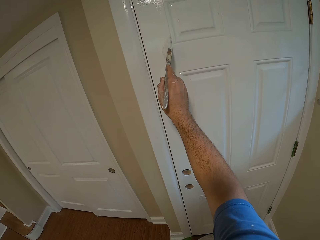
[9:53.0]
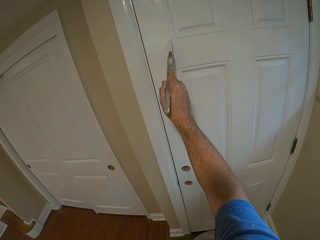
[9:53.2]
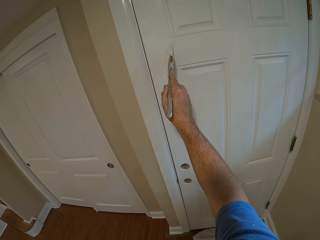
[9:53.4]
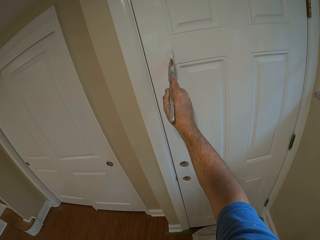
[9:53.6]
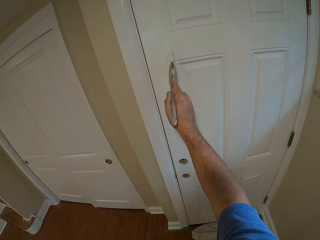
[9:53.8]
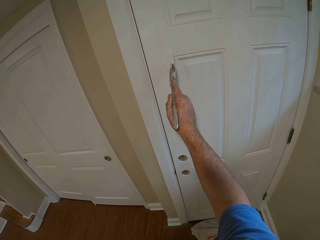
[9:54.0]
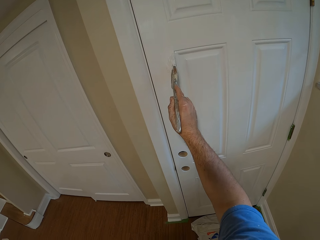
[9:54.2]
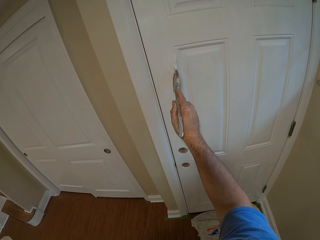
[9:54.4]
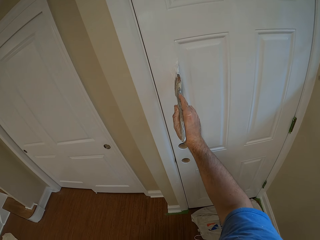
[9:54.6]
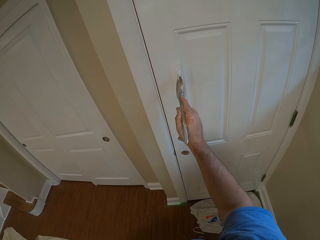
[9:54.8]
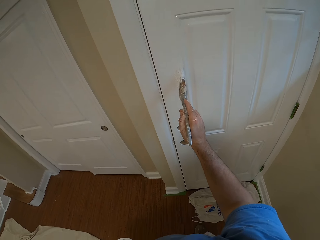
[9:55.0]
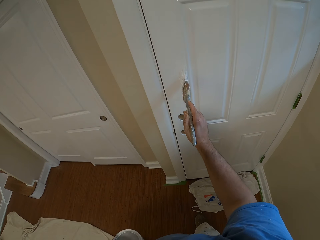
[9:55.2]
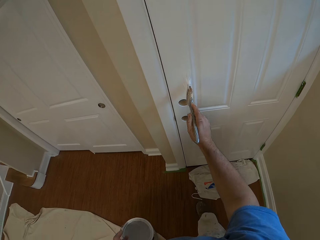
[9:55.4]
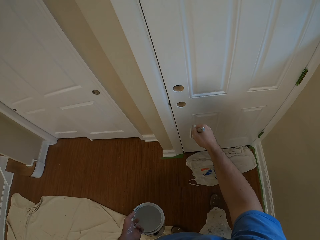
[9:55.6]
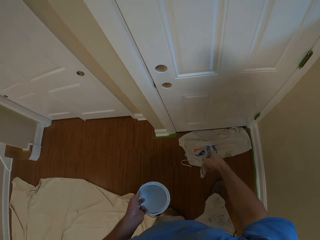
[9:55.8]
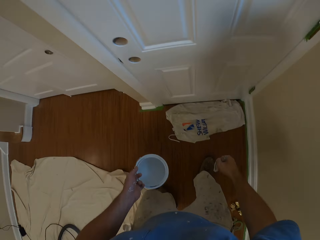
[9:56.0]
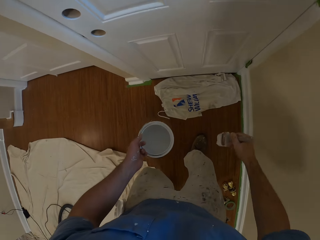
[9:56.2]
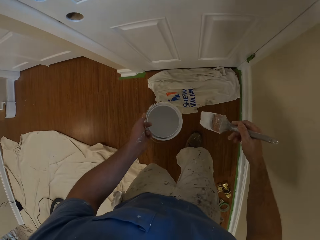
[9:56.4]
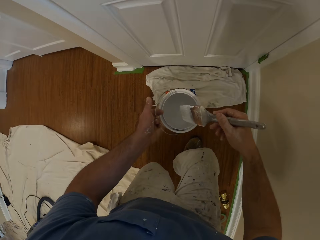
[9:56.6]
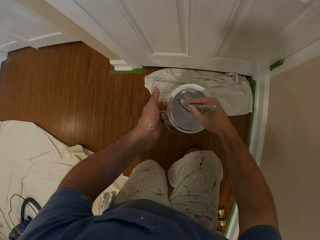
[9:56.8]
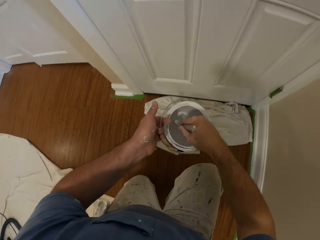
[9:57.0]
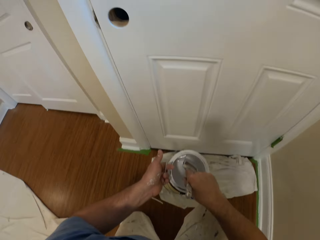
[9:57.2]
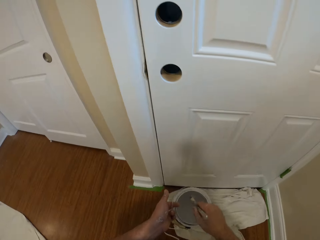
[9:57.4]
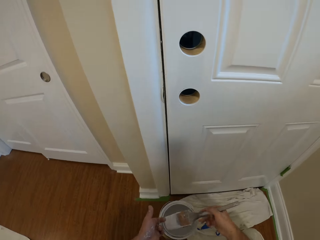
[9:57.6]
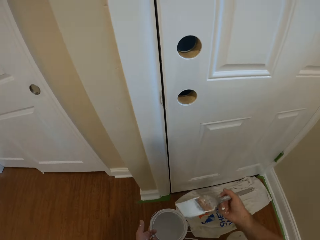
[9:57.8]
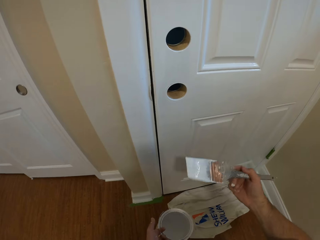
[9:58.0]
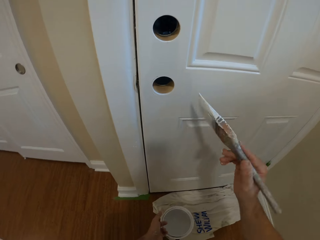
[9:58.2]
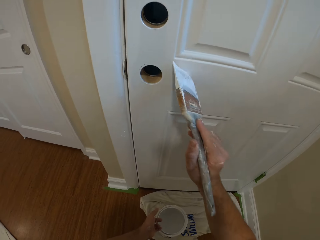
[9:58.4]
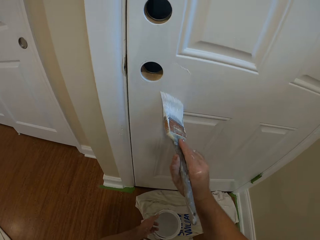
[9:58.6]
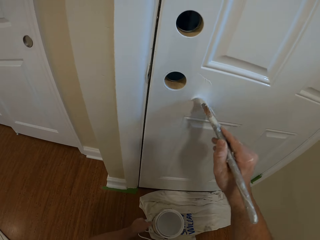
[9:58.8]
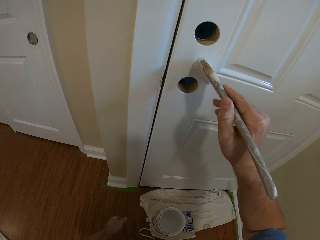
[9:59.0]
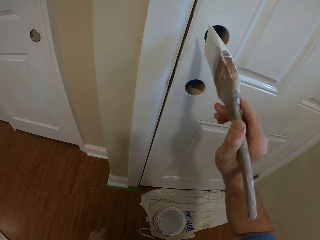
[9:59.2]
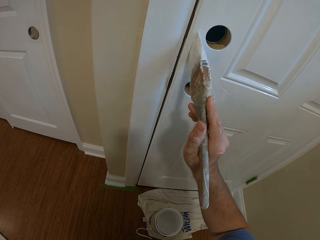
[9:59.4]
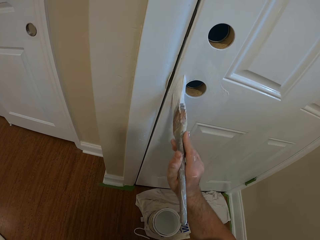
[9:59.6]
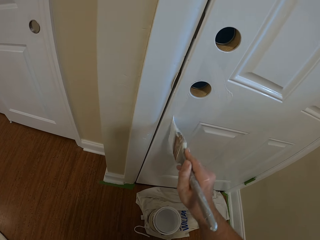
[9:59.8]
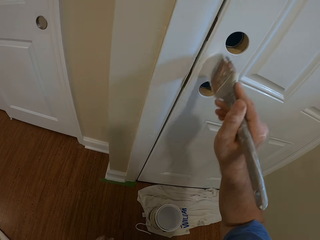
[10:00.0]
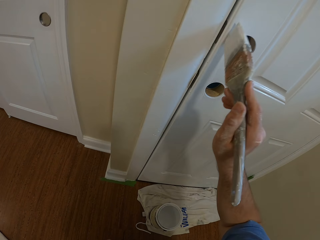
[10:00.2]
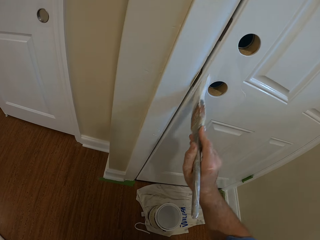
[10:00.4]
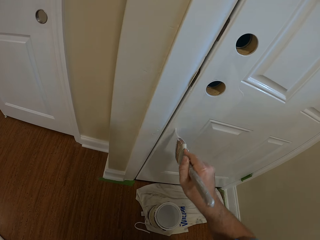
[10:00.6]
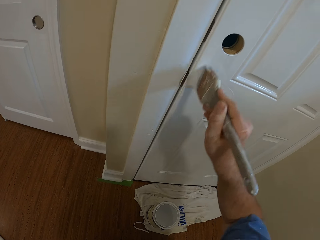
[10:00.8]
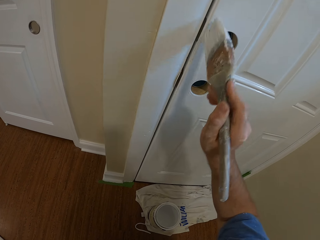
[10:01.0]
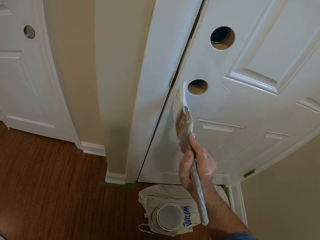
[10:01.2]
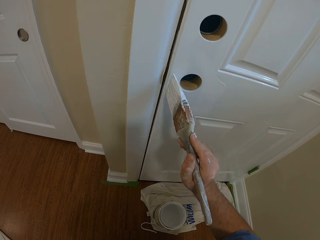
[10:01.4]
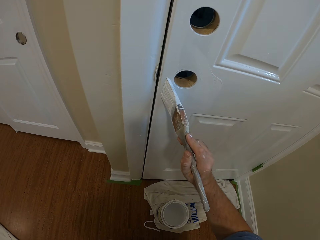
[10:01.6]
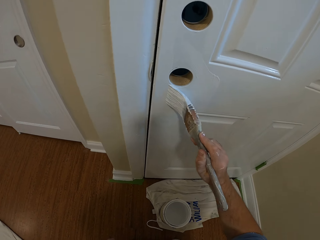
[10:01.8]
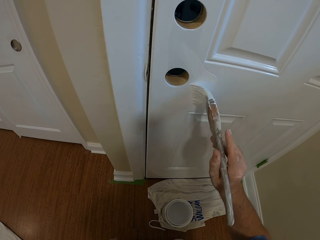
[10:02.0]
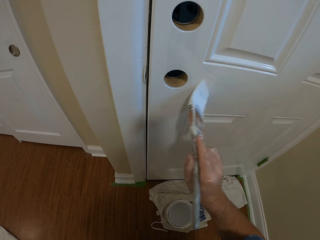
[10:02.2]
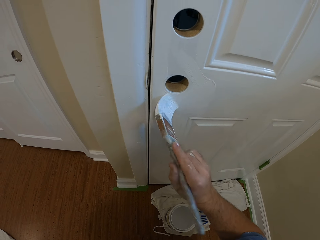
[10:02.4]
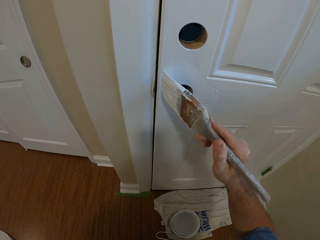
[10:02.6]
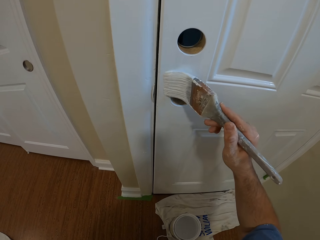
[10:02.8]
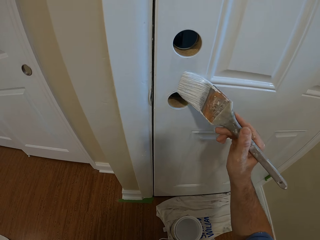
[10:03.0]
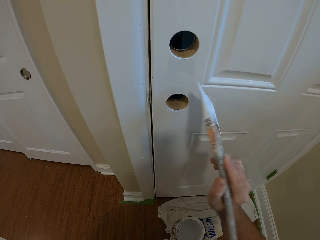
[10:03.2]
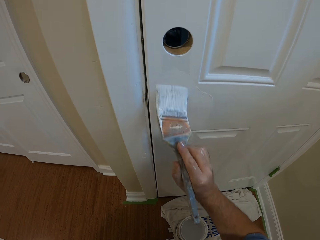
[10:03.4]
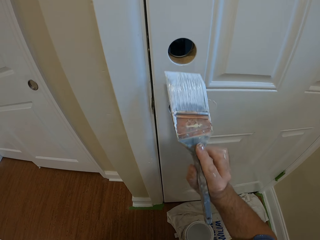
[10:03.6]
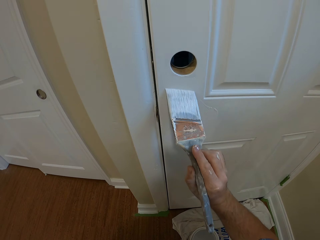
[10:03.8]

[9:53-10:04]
The camera wearer removes the paint brush from the door. He stops painting the door with the paint brush. He inserts the paint brush into the paint container in his left hand. He draws paint from the paint can with the paint brush. He kneels on the floor. He paints the door with the paint brush in his right hand and drops the paint container in his left hand on the floor.

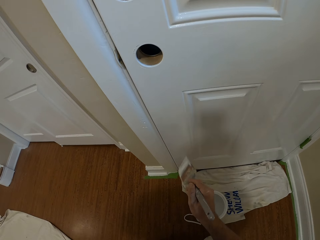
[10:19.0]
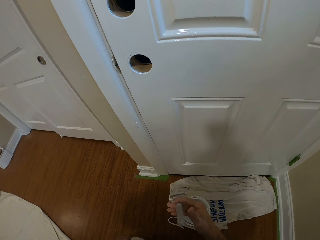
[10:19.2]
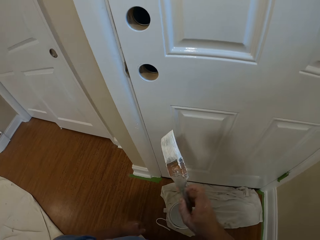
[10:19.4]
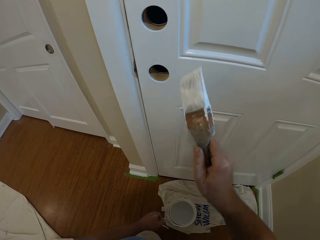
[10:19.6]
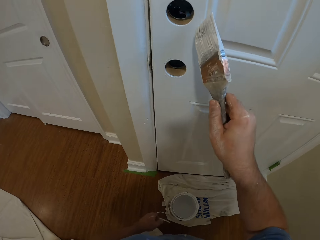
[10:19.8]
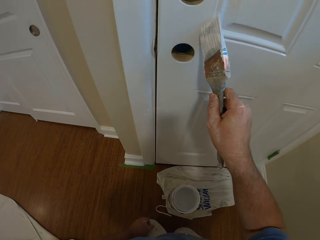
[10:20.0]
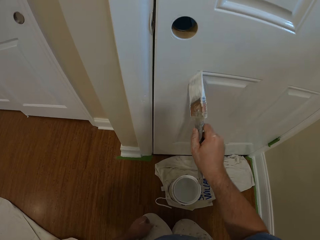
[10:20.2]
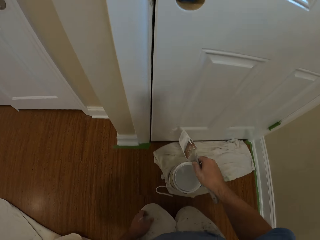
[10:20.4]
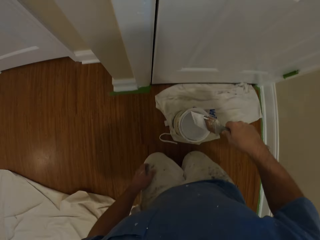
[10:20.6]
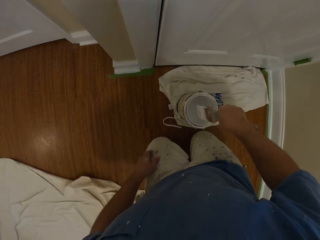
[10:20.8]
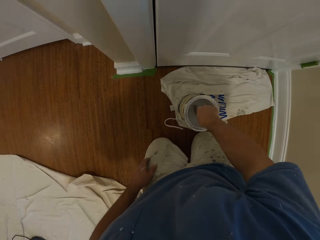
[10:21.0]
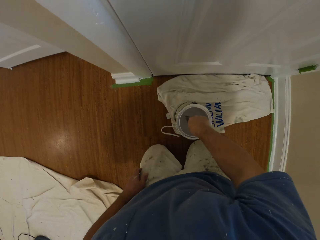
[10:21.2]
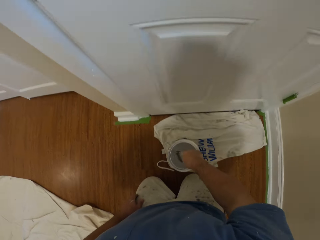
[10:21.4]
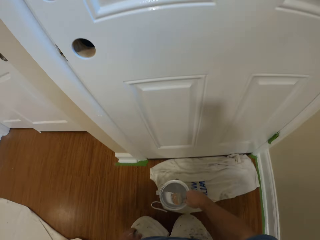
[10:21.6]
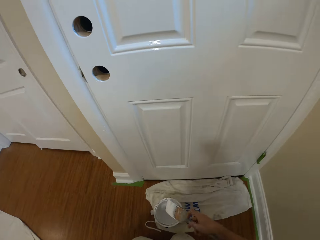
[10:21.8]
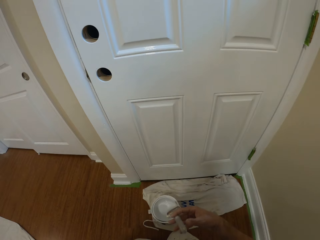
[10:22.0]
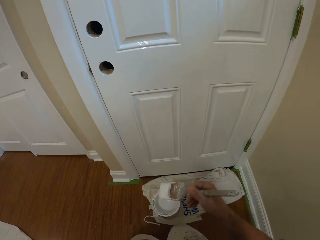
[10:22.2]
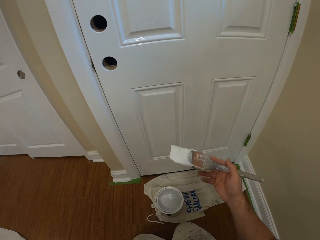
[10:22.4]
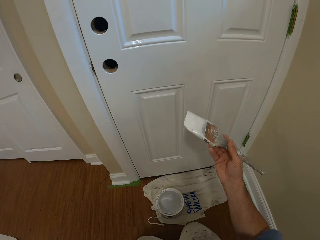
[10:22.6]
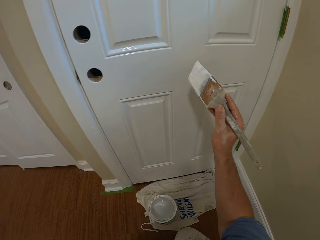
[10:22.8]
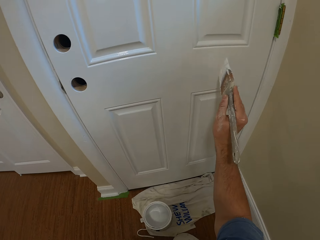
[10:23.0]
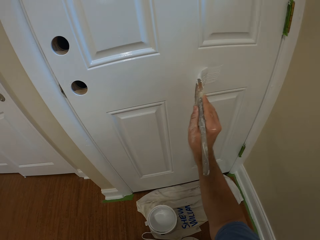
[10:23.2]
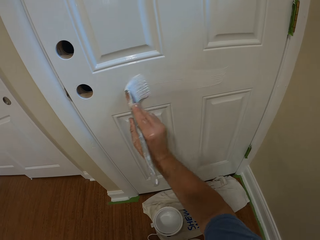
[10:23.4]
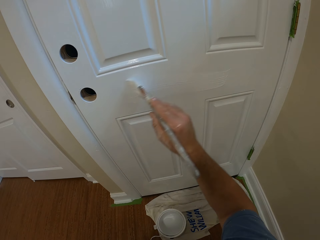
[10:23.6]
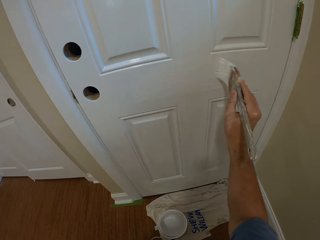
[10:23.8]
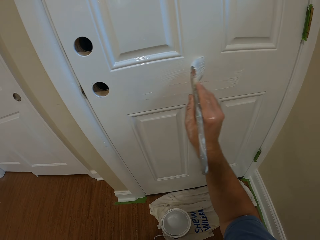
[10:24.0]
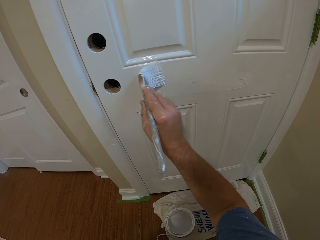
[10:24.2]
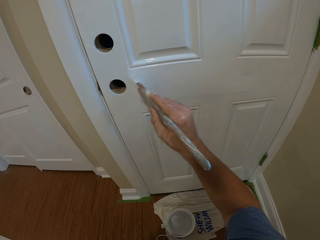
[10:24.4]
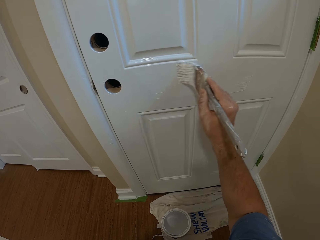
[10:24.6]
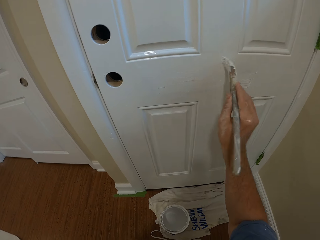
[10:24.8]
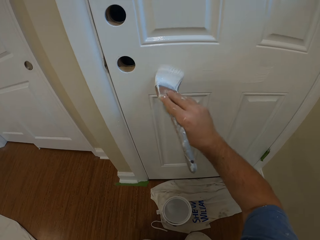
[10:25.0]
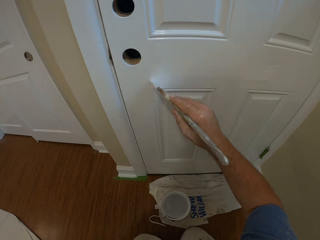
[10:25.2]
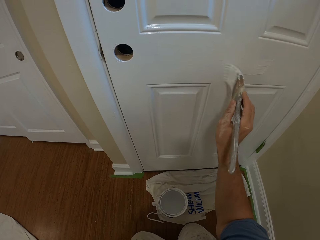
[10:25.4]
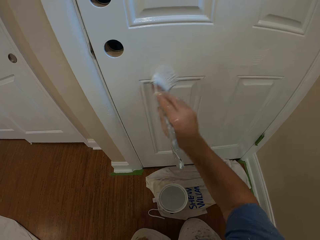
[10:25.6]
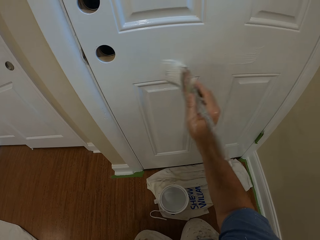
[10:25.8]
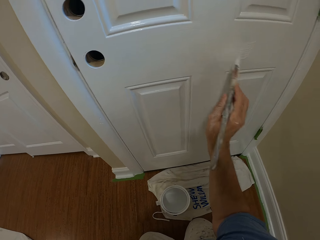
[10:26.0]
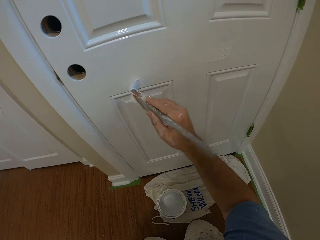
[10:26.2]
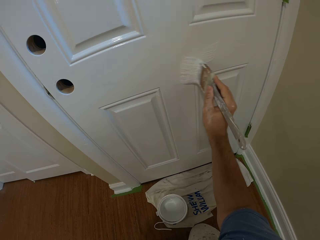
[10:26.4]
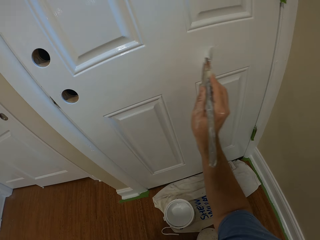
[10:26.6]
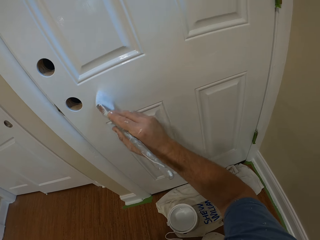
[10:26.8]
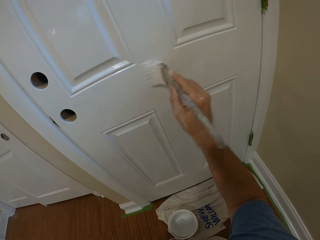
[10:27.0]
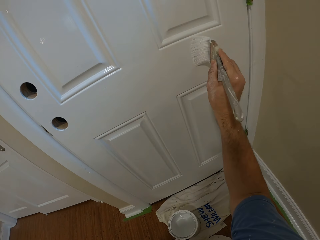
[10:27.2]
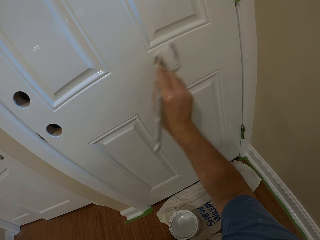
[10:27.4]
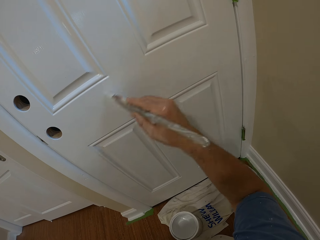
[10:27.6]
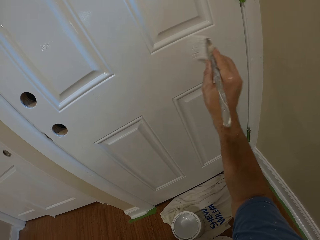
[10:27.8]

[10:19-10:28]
The camera wearer inserts the paint brush into the paint container on the floor. He draws paint from the paint can with the paint brush. He removes the paint brush from the paint container. He paints the door with the paint brush in his right hand.

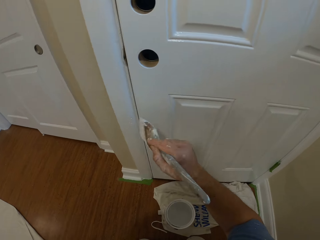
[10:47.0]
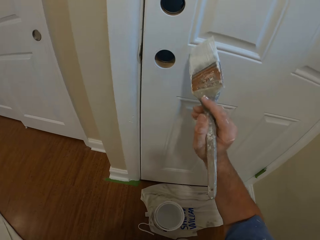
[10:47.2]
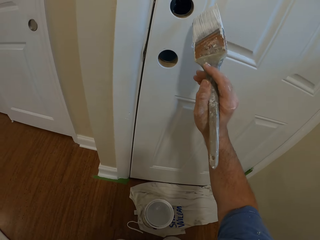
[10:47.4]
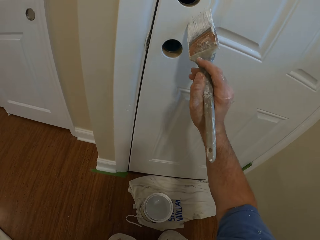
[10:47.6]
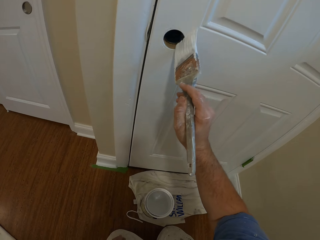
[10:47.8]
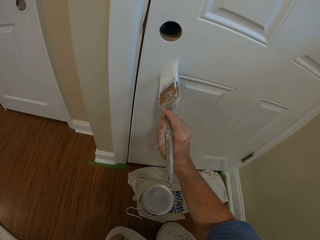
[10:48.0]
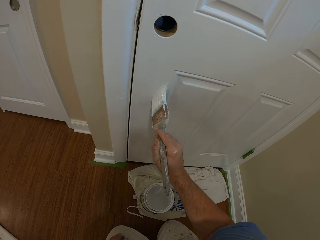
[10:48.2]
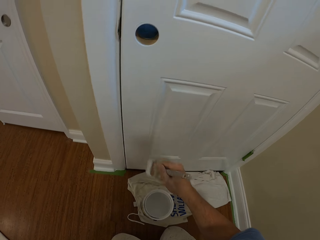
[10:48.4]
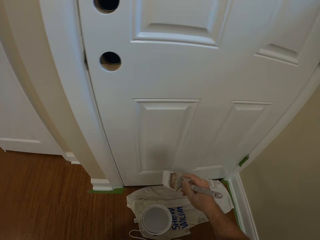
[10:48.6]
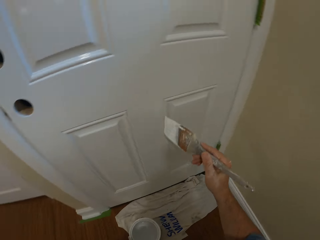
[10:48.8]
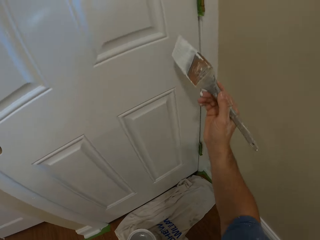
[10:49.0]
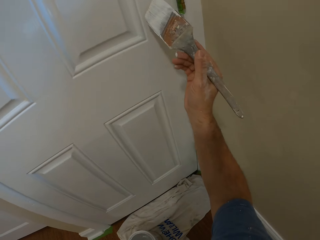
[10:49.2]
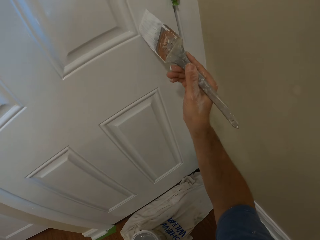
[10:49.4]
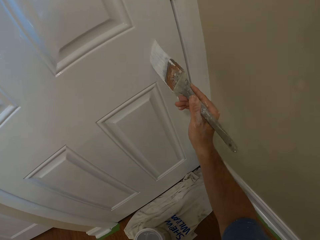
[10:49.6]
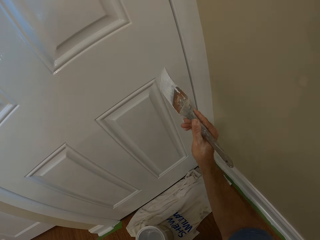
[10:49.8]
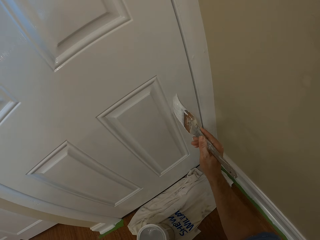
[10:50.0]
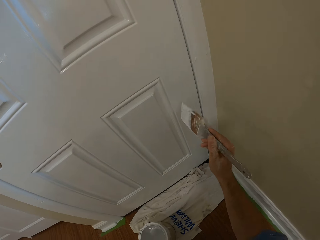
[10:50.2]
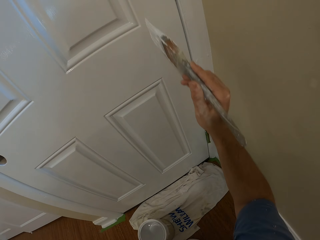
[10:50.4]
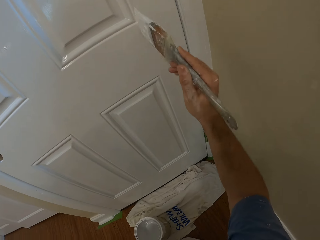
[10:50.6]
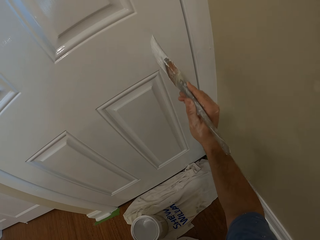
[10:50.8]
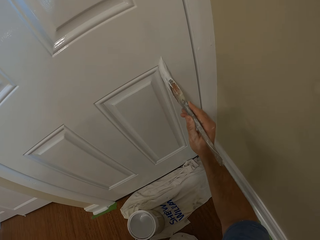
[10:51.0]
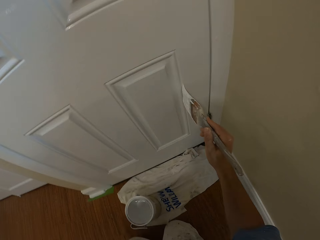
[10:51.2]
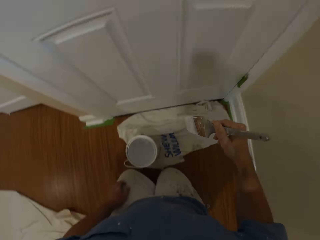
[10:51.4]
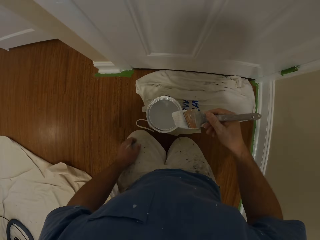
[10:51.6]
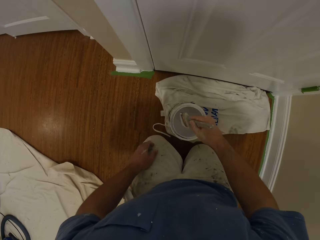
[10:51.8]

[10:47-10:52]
The camera wearer stops painting the door with a paint brush. They paint the door with the paint brush.
